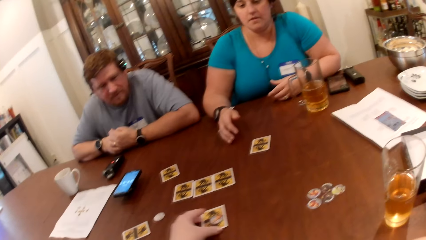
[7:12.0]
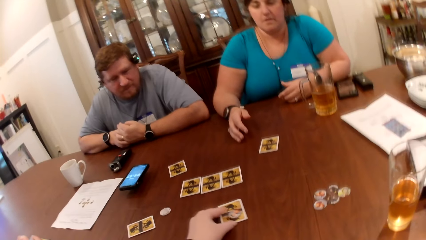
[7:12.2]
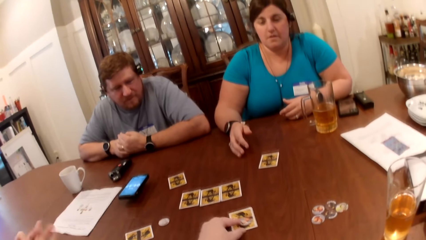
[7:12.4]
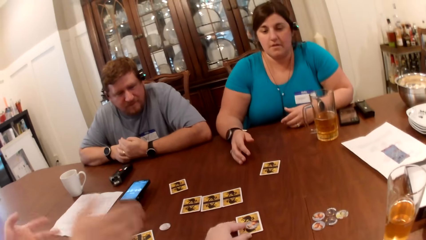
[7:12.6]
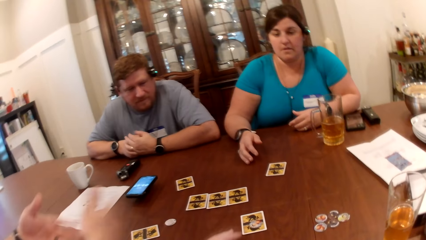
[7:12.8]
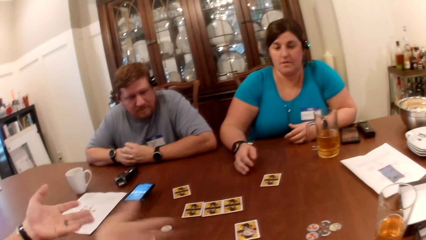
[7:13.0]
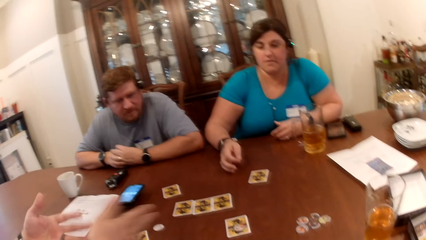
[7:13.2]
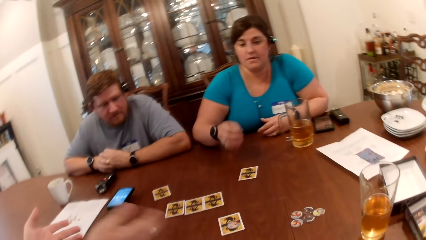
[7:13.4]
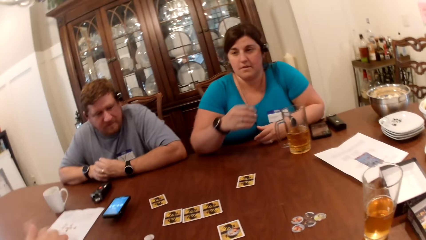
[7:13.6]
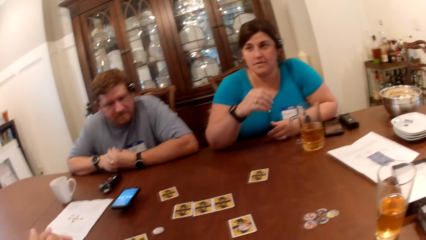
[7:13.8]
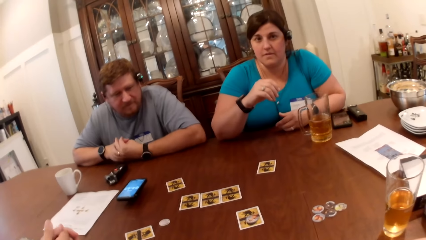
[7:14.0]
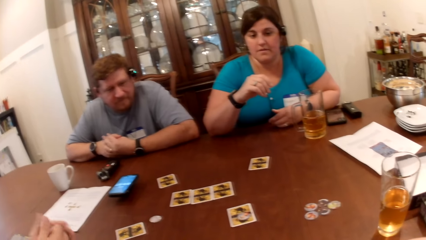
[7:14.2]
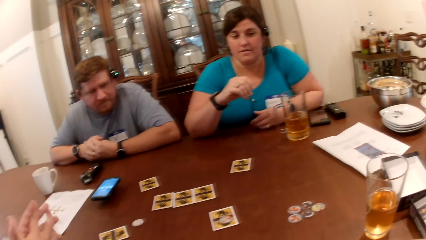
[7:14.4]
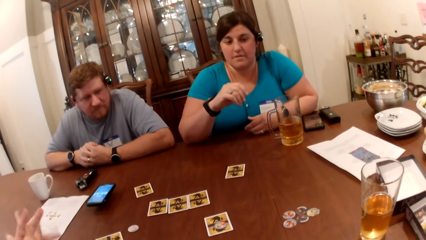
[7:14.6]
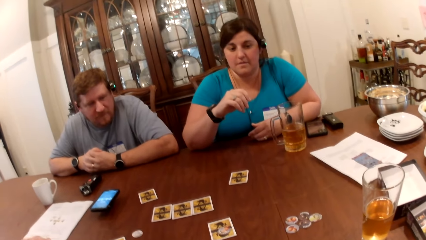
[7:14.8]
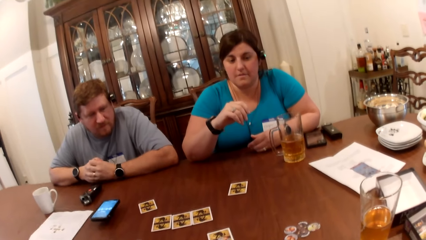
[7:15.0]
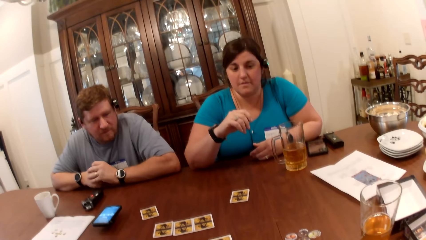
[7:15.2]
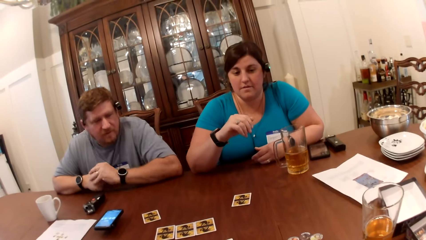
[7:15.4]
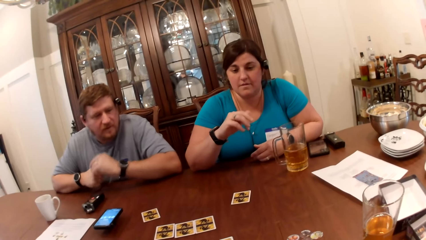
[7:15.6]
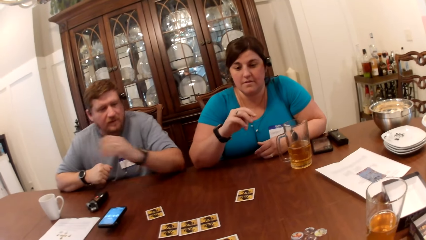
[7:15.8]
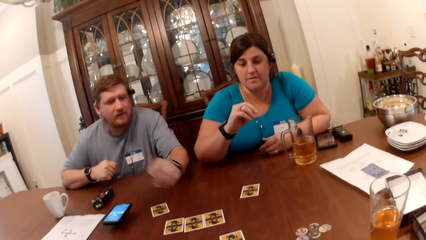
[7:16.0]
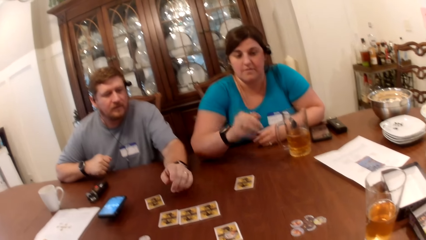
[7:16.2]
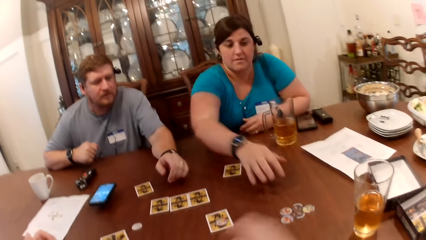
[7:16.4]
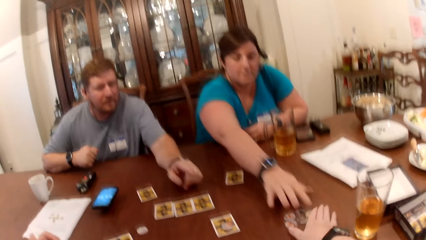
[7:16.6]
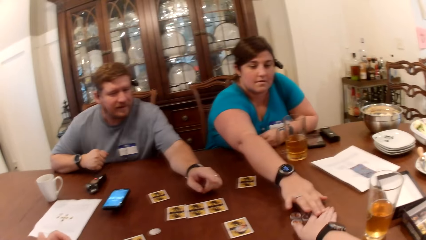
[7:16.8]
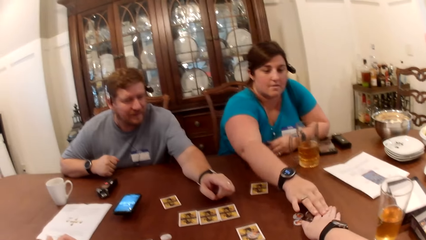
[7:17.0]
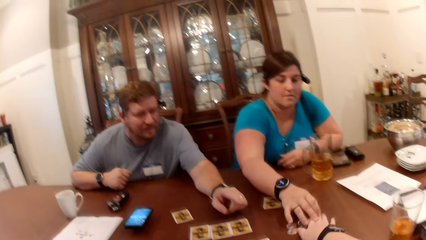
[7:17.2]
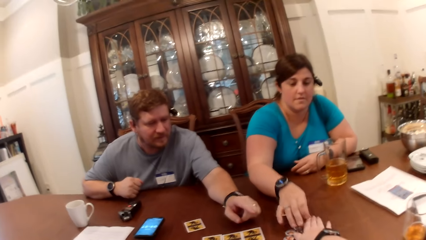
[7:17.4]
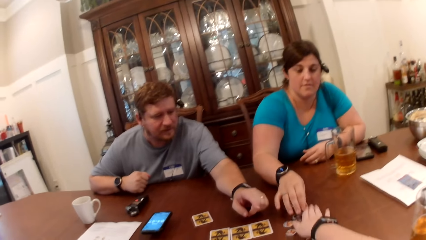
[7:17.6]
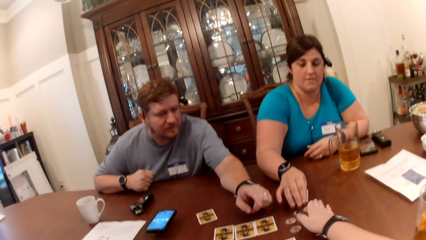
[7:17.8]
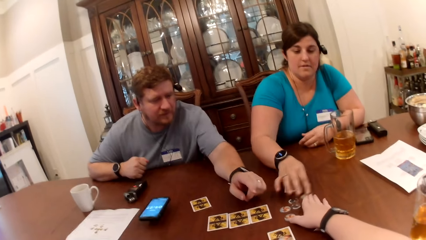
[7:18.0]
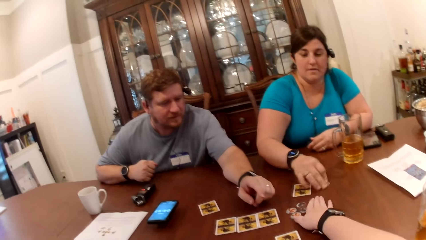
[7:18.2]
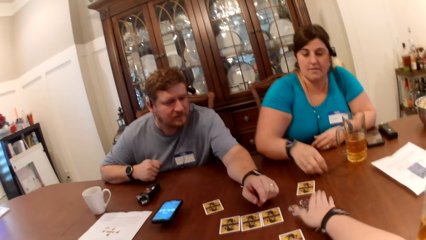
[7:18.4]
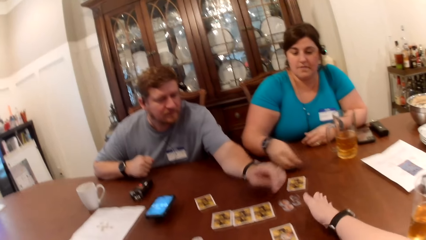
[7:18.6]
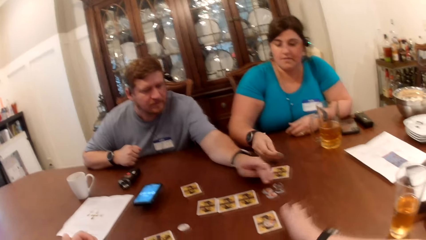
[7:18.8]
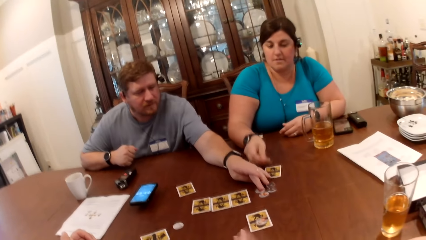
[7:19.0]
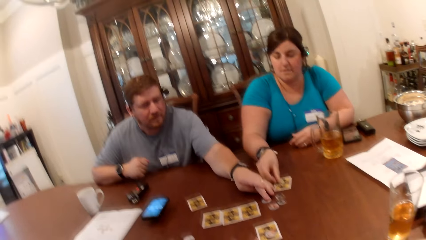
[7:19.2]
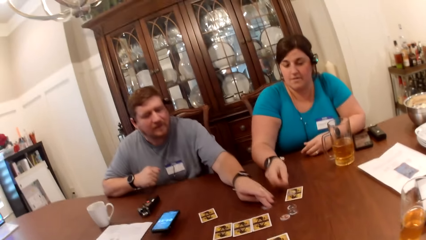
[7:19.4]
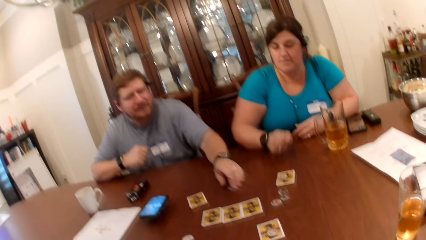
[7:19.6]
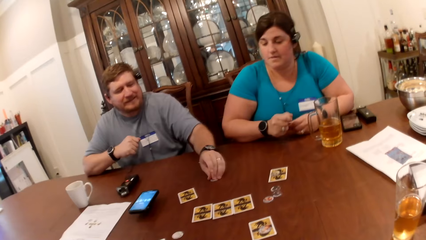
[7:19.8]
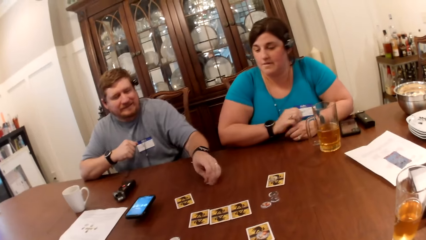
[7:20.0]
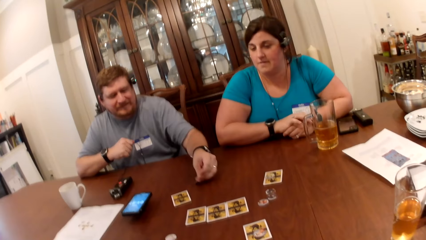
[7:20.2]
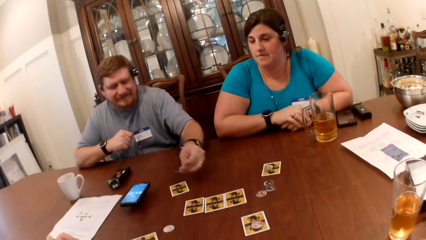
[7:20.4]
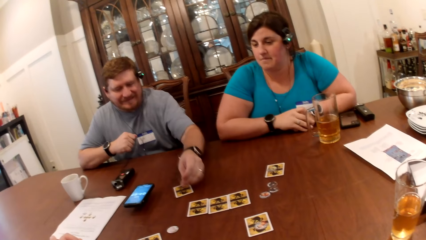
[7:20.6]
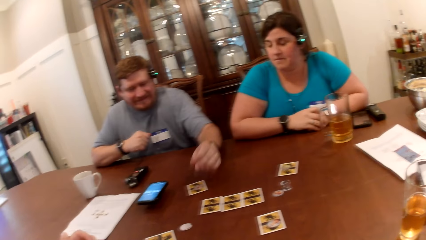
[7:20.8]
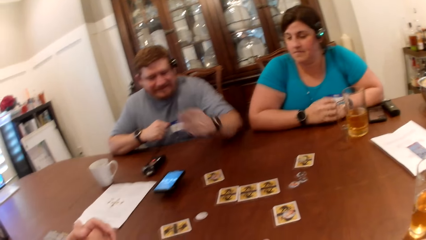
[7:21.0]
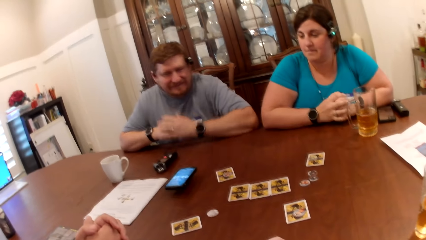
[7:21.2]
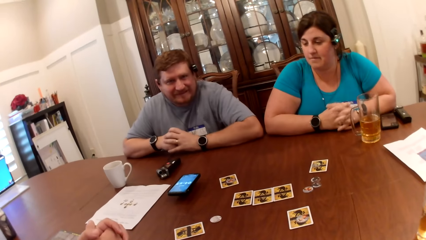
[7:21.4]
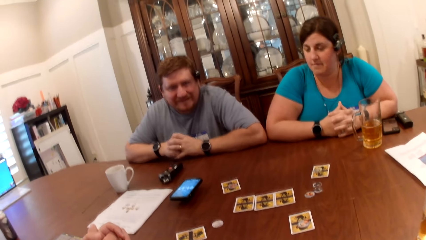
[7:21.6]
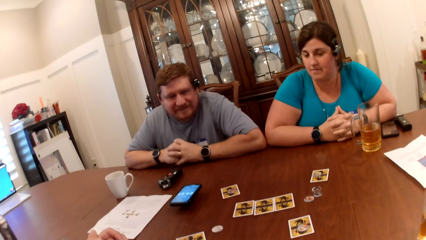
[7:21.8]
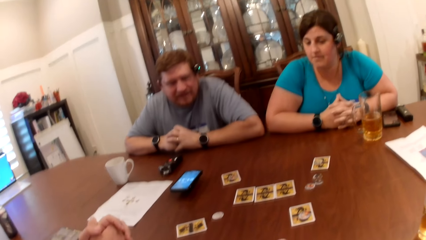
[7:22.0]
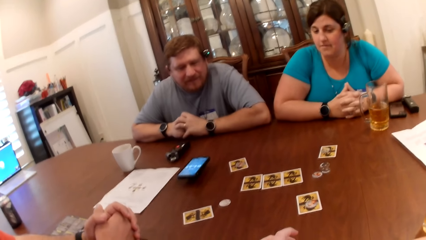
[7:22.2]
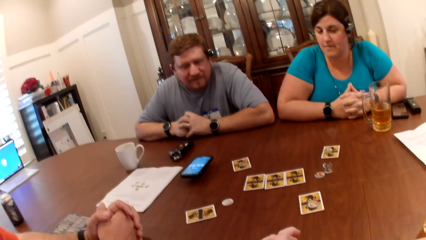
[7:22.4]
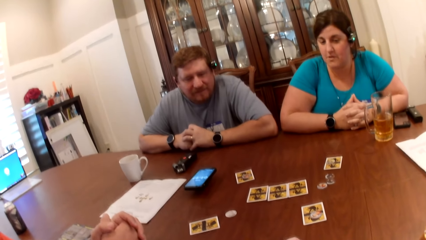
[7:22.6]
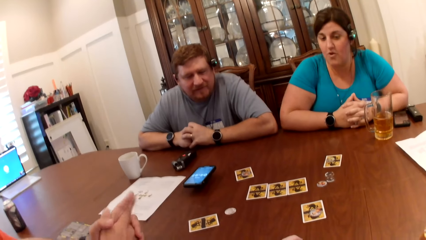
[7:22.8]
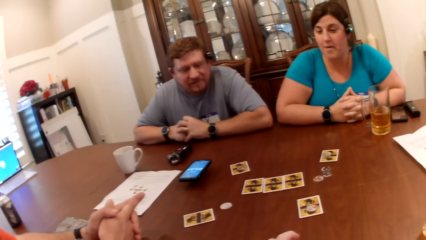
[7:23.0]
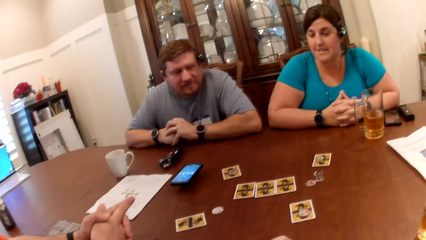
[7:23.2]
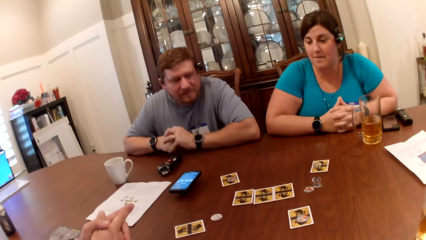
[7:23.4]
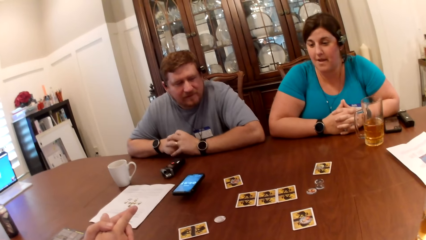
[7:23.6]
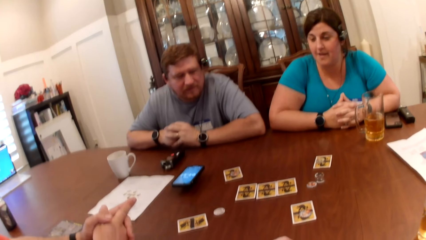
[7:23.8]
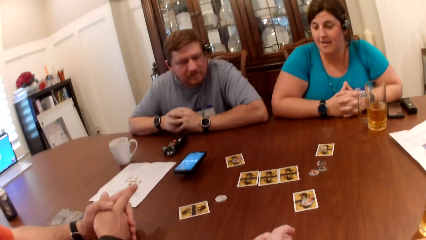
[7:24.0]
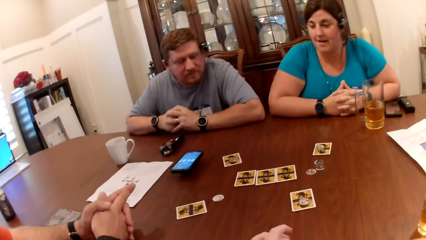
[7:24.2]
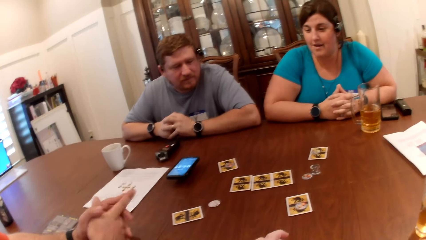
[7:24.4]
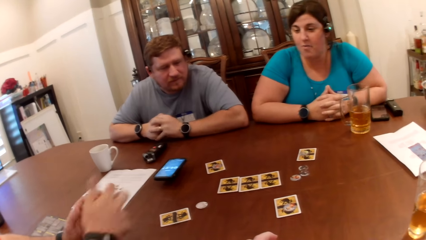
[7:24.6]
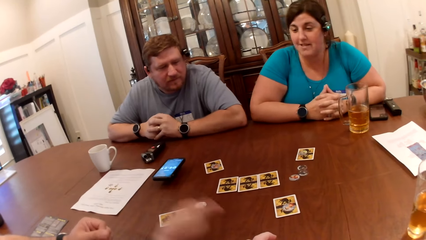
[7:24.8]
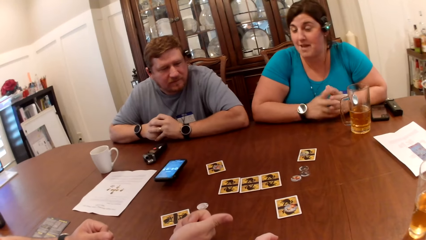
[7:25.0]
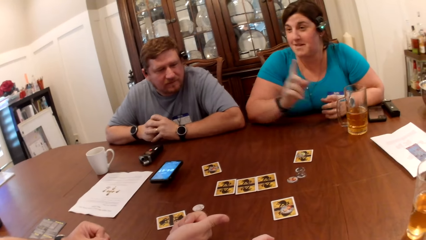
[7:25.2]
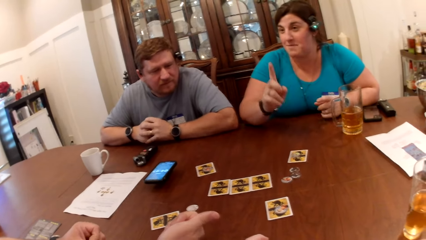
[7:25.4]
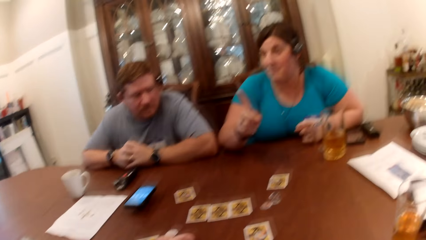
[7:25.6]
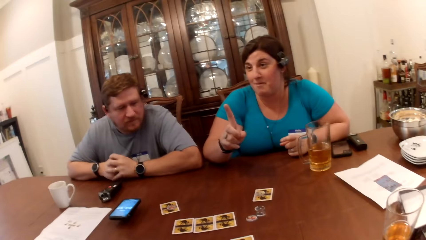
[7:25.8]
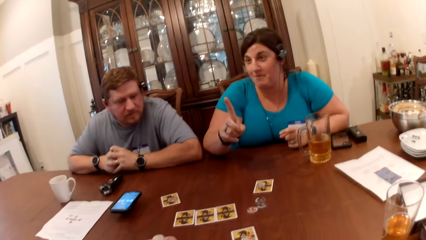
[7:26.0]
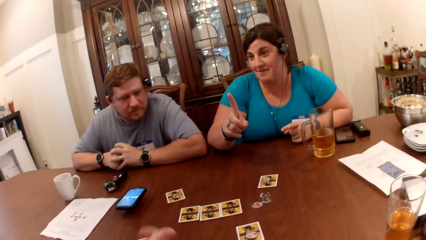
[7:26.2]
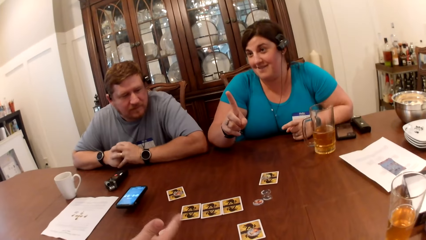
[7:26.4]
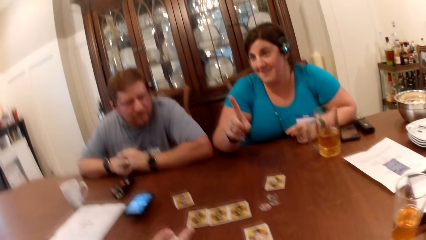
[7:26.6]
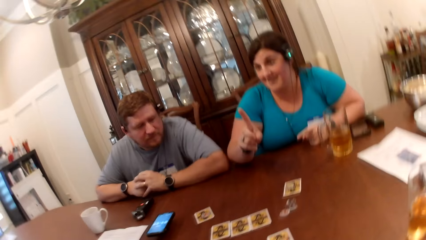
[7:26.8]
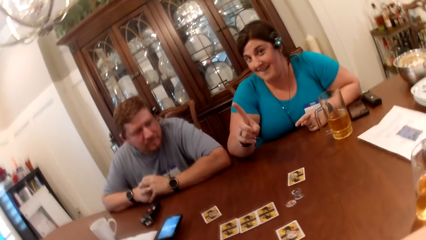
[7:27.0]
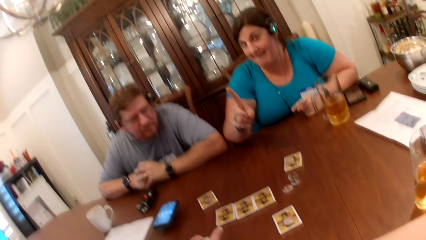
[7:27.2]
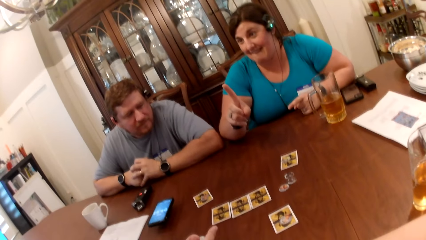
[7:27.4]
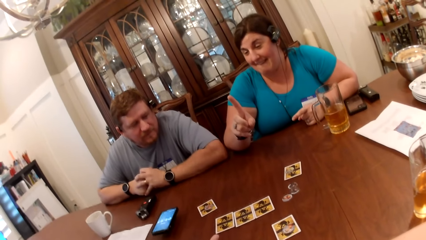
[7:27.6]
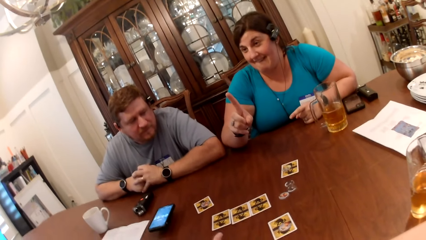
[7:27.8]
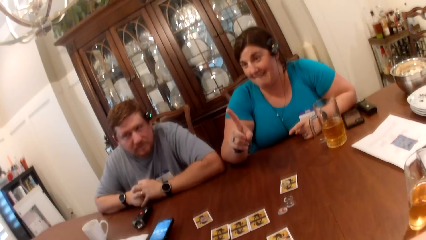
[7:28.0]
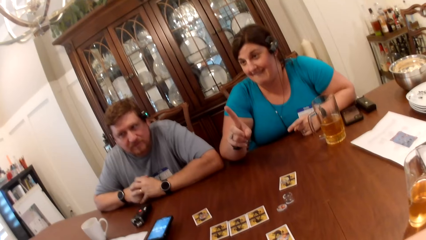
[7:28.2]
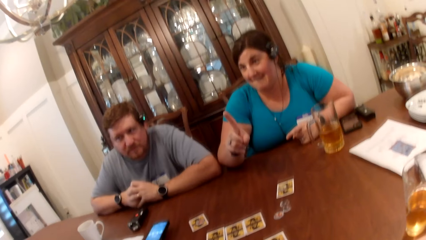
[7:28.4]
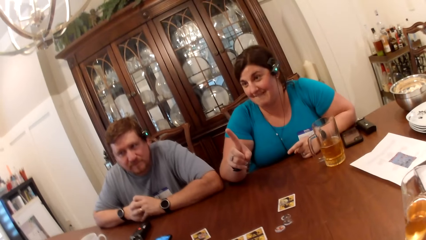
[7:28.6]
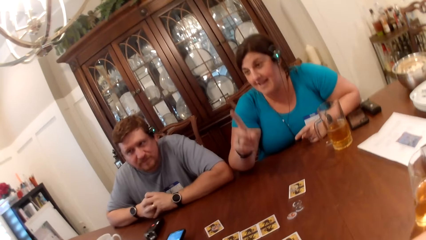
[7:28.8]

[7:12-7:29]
The camera wearer adjusts the card with her left hand. She holds the card. A man gesticulates with his hands on the table. Another man stretches his left hand towards the tokens on the table. The camera wearer pushes the tokens on the table towards a woman. The woman picks up a token on the table with her right hand. The camera wearer converses with the woman. The woman picks up cards. The woman puts the token on the card on the table. The other man picks up a token on the table with his left hand and puts the token on the card on the table. A man plays a game. The first man converses with the woman. The woman converses with the first man. The first man gesticulates with his hands on the table. The camera wearer converses with friends. The woman gesticulates with her right hand. The camera wearer plays a card game. She converses with the first man.
